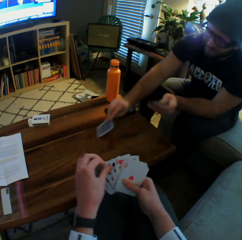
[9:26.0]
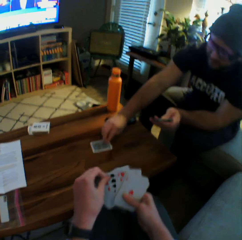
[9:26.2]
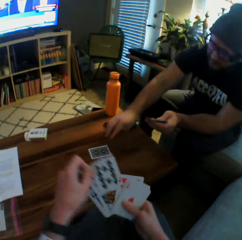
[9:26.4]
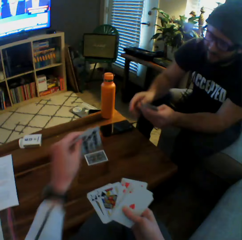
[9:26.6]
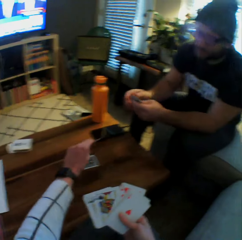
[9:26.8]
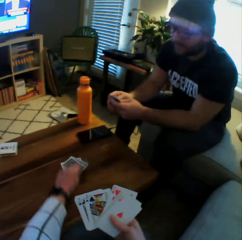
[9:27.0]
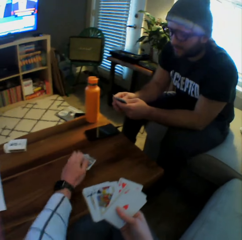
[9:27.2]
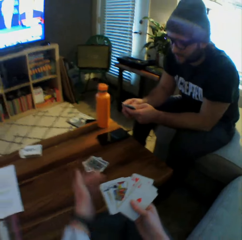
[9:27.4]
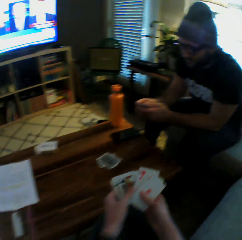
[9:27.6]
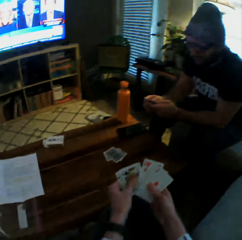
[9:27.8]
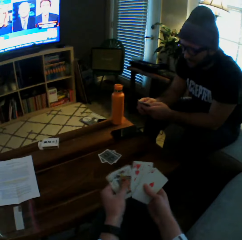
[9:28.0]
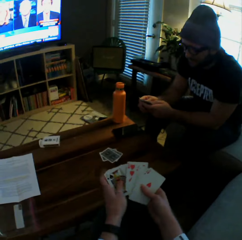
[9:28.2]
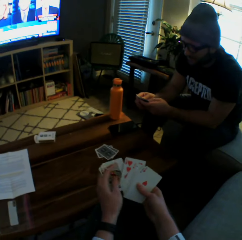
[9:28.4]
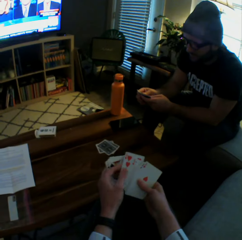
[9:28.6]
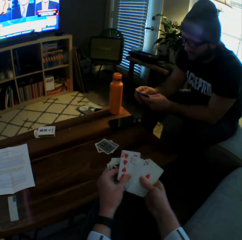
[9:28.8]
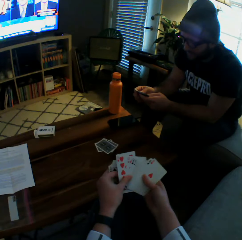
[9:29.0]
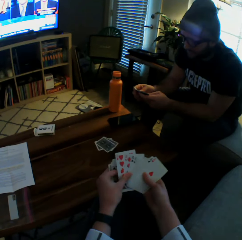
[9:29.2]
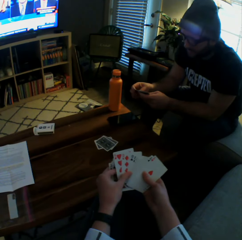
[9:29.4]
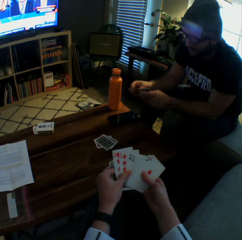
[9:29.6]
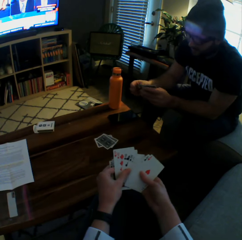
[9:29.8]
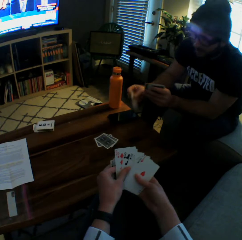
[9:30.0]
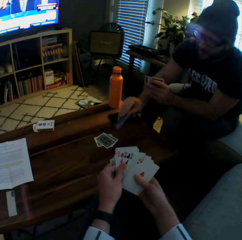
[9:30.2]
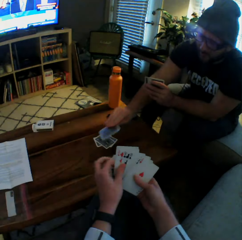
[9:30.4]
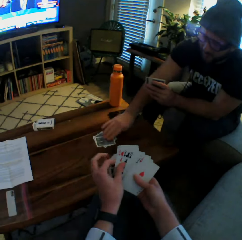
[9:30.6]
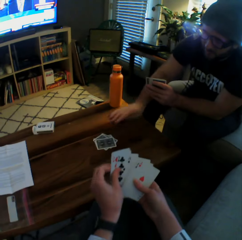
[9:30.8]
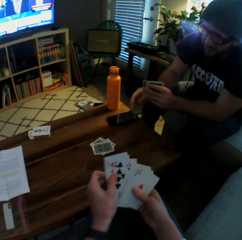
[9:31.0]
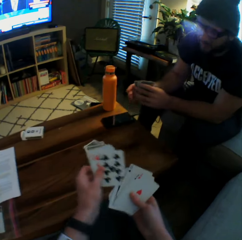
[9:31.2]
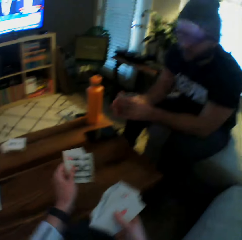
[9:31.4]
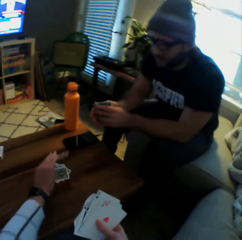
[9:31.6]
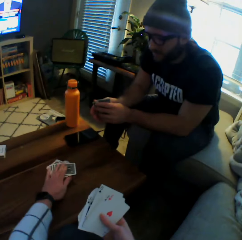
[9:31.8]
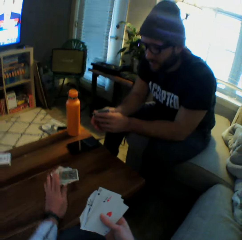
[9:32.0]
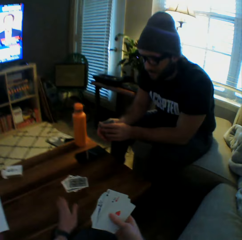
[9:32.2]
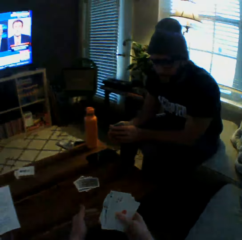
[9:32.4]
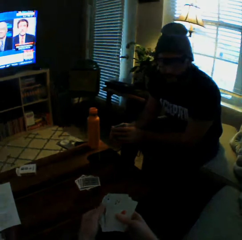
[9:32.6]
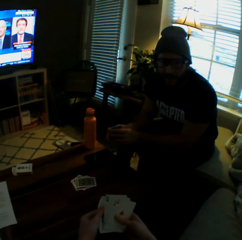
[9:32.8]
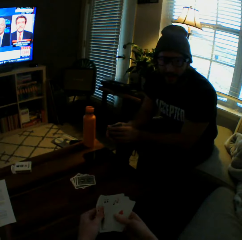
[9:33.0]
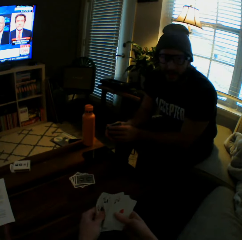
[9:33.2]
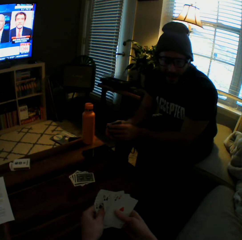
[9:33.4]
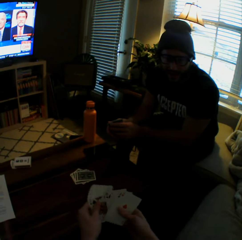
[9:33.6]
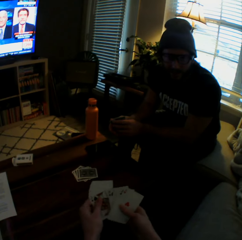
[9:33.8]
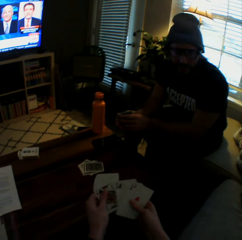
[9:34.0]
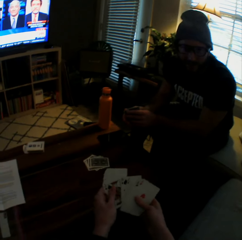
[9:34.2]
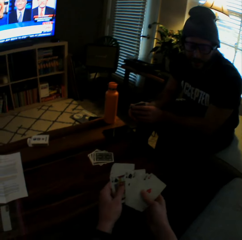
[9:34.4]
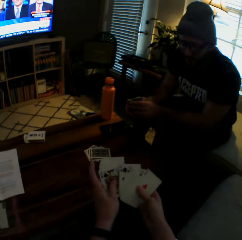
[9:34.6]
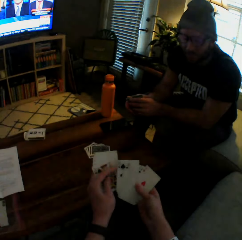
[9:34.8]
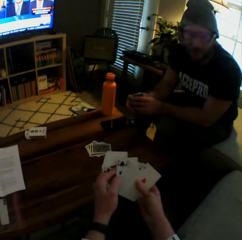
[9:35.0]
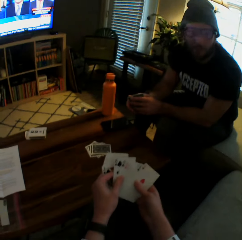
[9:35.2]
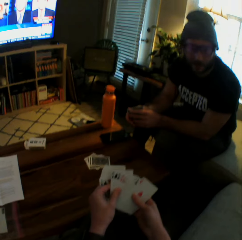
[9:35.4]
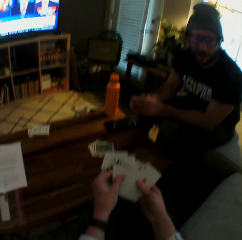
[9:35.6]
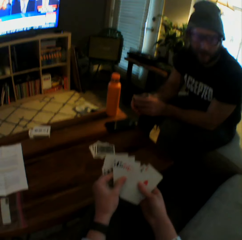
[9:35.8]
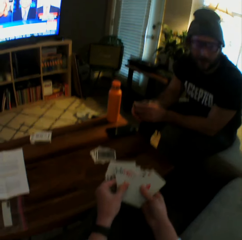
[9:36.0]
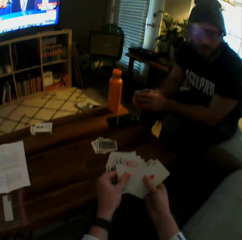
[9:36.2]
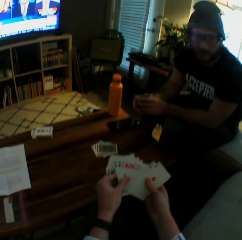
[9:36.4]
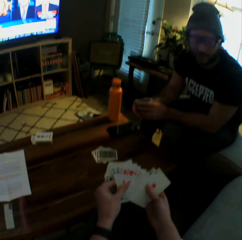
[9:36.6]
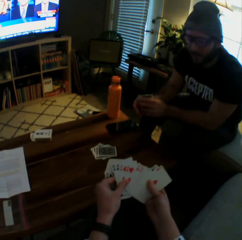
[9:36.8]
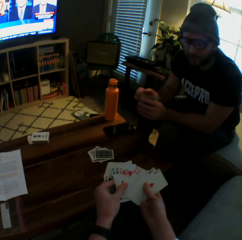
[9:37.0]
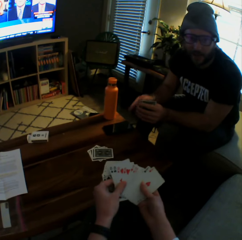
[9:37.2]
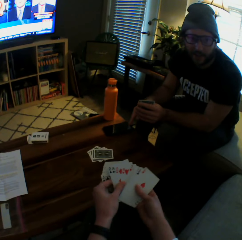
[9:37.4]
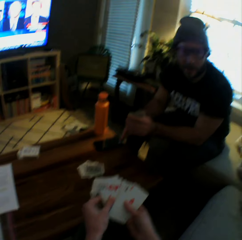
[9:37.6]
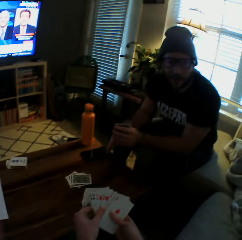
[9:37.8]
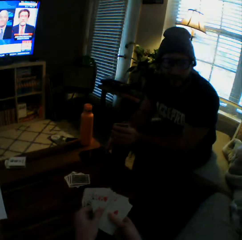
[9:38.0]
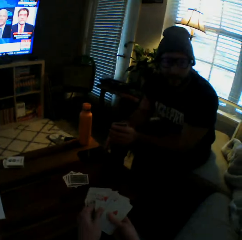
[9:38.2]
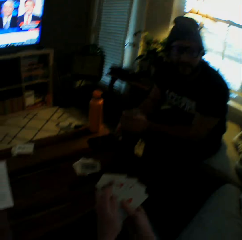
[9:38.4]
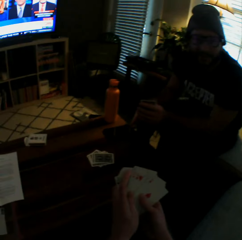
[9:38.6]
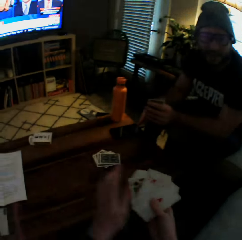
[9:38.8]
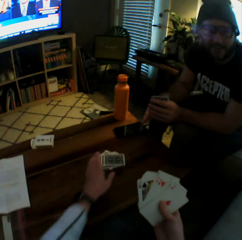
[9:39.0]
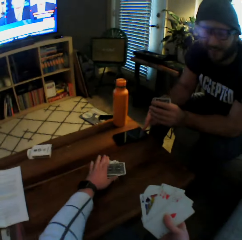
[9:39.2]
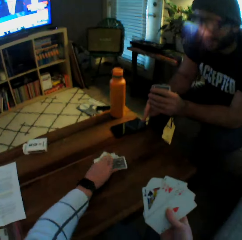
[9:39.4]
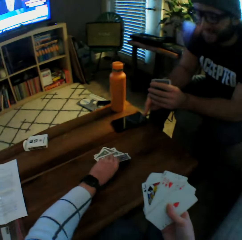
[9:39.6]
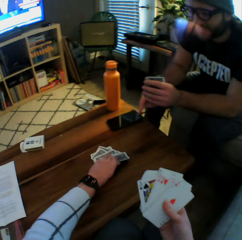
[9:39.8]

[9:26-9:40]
The man drops a card on the table with his right hand. The camera wearer drops a card on the table with her left hand. She arranges the cards with both hands. The man plays a card game with the camera wearer and drops another card on the table with his right hand. The camera wearer drops another card on the table with her left hand. She interacts with the man.

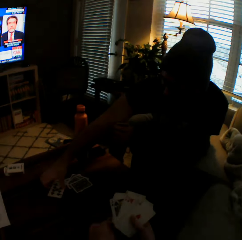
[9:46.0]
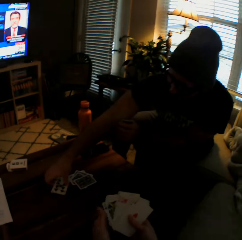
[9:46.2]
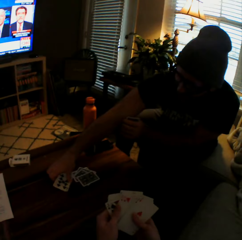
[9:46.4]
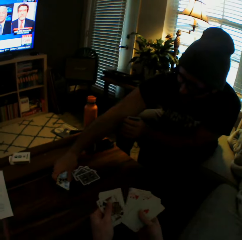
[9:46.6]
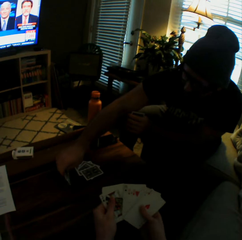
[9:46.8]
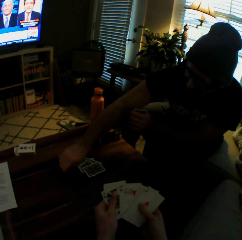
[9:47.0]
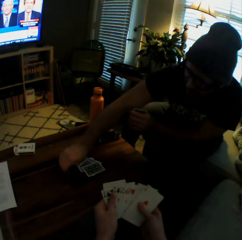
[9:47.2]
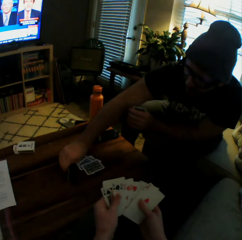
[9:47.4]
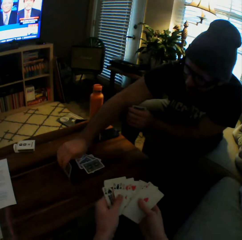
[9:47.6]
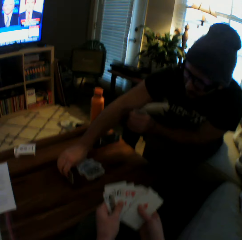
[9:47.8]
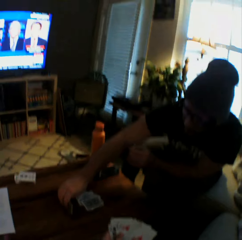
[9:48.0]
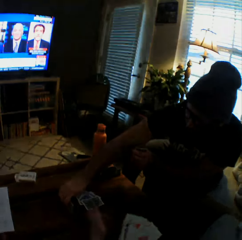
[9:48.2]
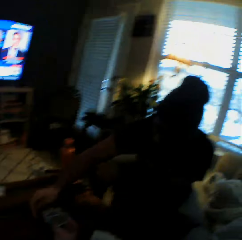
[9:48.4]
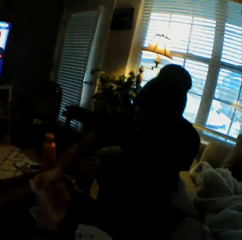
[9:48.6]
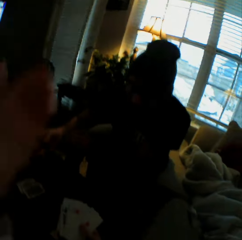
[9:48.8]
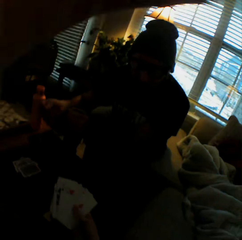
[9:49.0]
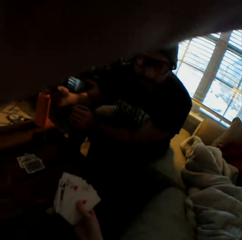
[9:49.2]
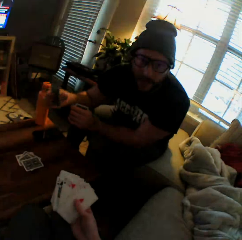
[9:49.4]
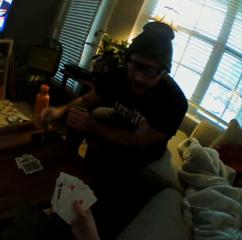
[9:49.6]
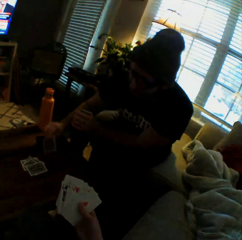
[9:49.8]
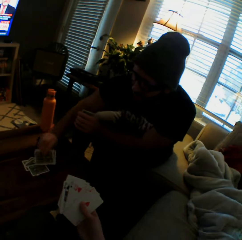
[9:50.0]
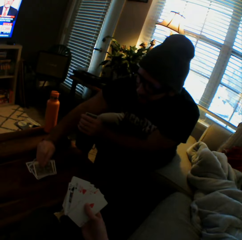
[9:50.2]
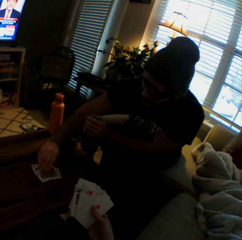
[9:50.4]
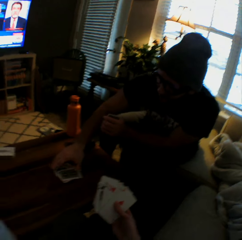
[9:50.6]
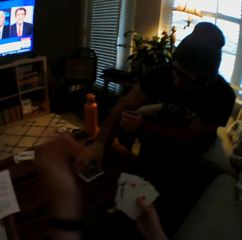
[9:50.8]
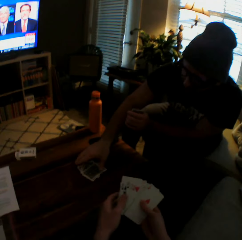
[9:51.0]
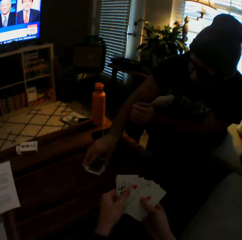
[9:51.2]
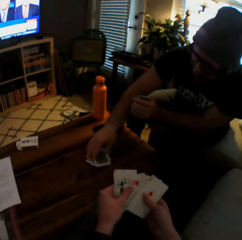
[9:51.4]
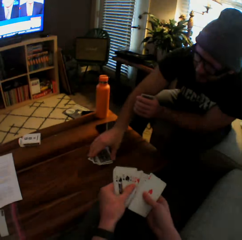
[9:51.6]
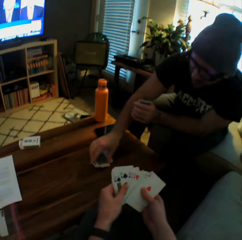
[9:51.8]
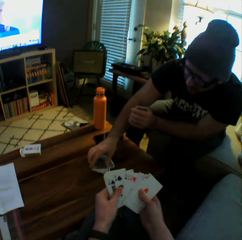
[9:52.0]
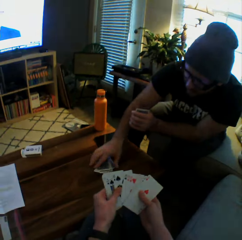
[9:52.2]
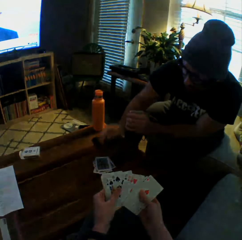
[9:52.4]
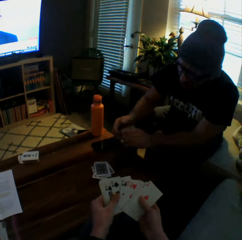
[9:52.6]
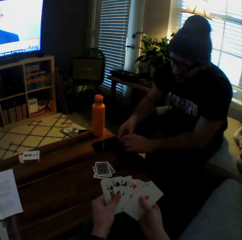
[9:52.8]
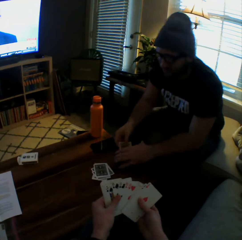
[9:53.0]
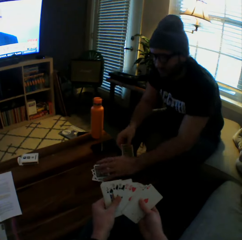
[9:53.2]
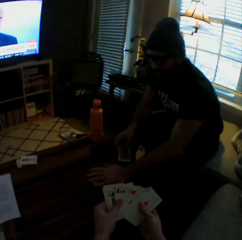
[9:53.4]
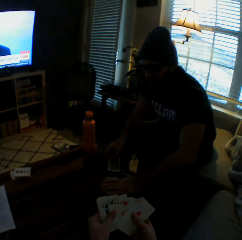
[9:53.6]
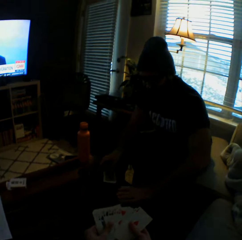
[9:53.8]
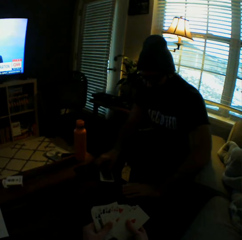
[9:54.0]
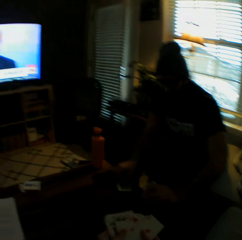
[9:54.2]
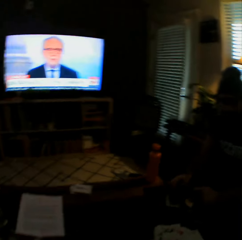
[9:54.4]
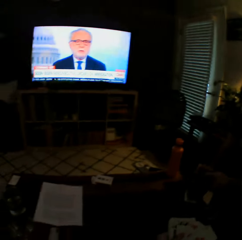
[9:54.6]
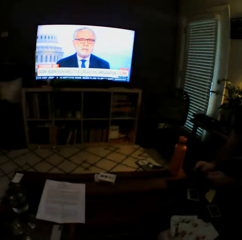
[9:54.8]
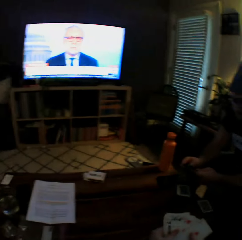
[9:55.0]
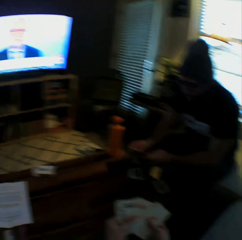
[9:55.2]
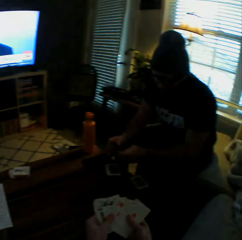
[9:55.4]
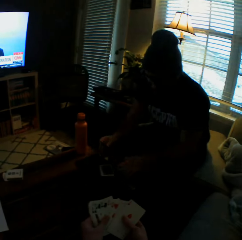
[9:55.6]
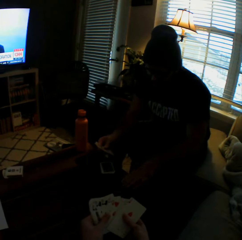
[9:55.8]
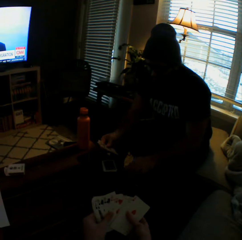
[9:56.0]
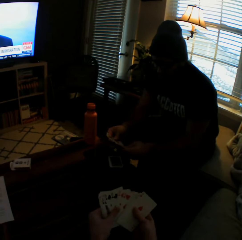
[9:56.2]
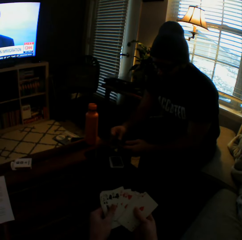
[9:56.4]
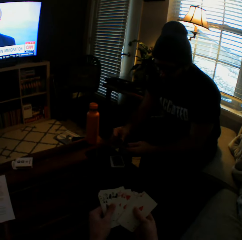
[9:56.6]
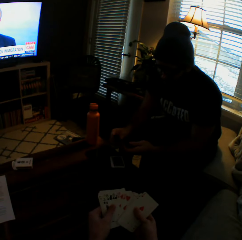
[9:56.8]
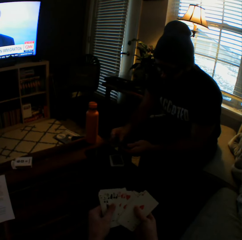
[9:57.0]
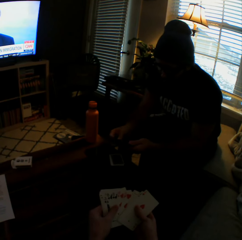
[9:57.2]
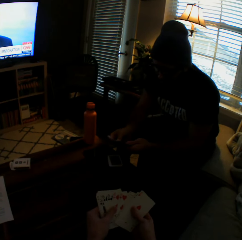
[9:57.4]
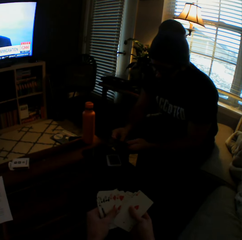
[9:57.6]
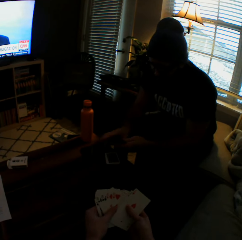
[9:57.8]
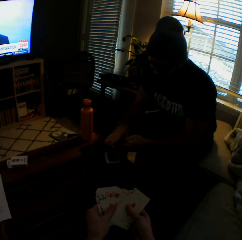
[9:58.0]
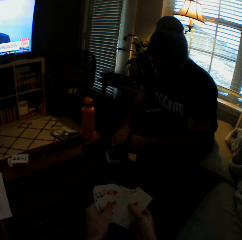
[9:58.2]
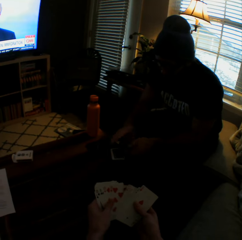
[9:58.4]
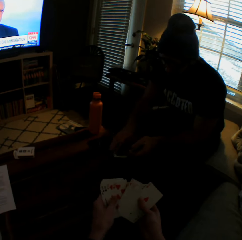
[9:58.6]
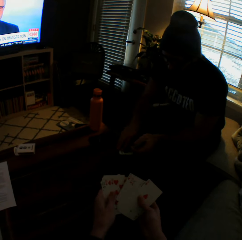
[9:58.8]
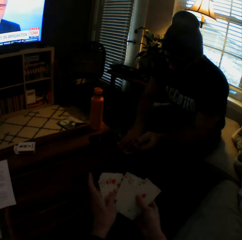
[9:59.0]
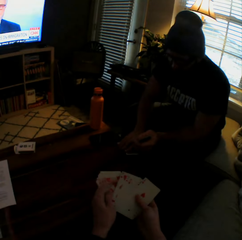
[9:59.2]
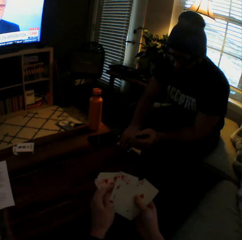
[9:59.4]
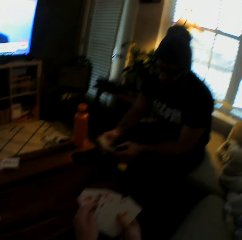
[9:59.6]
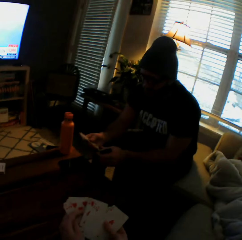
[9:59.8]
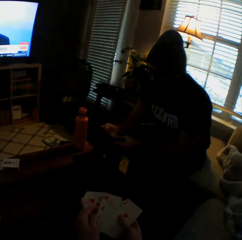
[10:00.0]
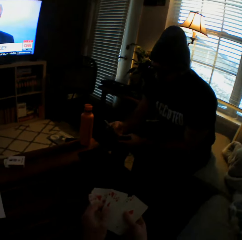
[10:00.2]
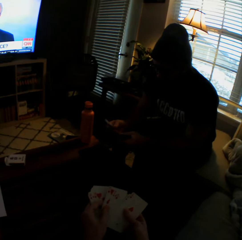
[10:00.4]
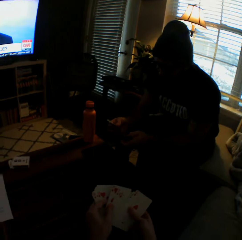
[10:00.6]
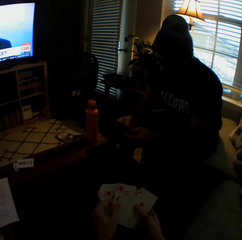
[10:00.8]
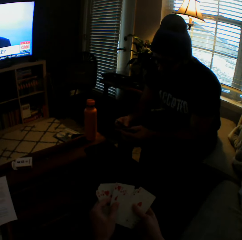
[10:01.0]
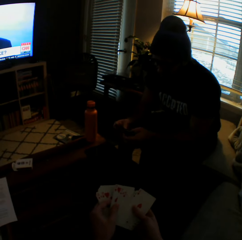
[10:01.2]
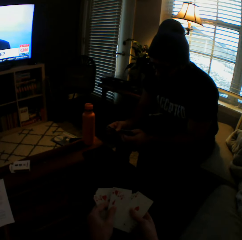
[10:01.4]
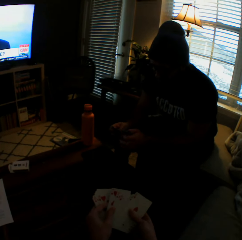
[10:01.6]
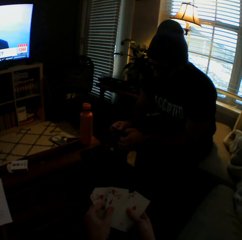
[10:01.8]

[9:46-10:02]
The camera wearer picks up the cards from the table with her right hand. A man takes a card from the table. The camera wearer raises her left hand. She places the cards on some cards on the table with her right hand. The man puts the cards back. The camera wearer lowers her left hand. The man arranges the cards on the table. The camera wearer arranges the cards in her hands. The man transfers the cards in his left hand to his right hand and moves the cards closer on the table with his left hand. The camera wearer interacts with the man. The man picks up some cards from the table with his right hand.
